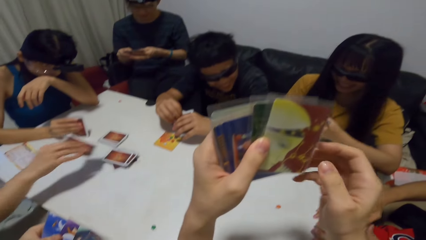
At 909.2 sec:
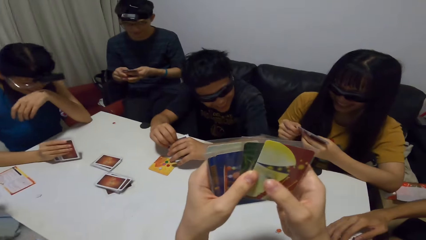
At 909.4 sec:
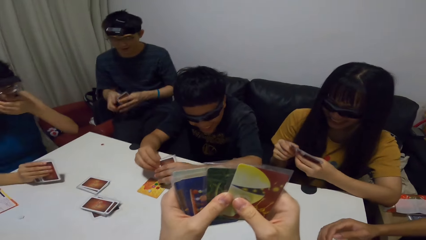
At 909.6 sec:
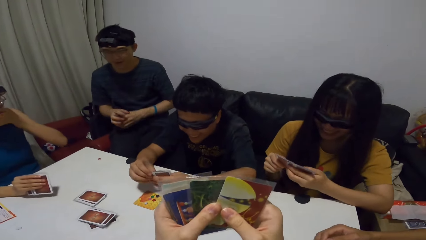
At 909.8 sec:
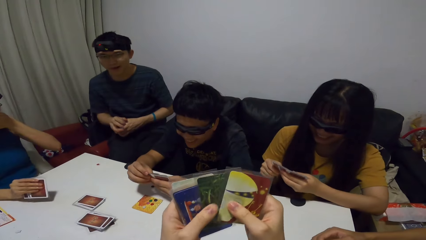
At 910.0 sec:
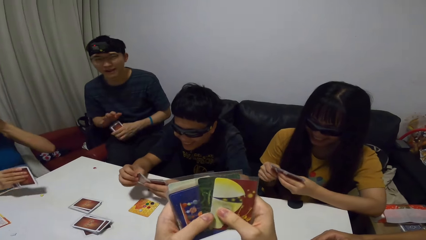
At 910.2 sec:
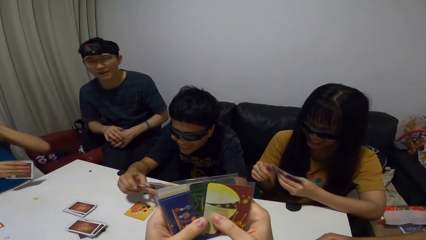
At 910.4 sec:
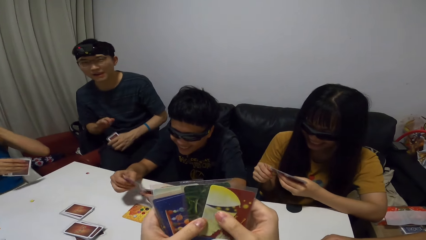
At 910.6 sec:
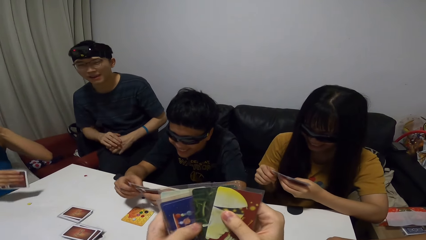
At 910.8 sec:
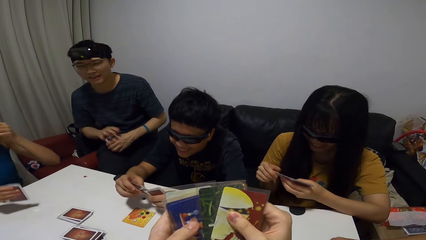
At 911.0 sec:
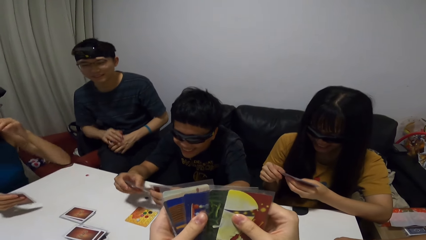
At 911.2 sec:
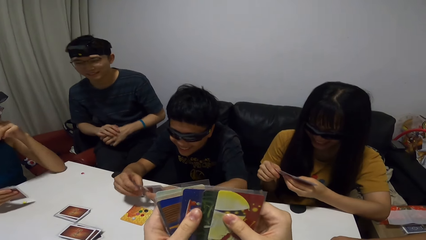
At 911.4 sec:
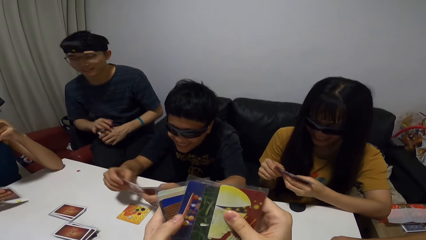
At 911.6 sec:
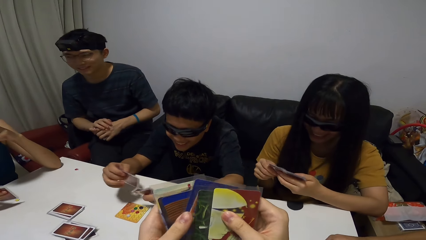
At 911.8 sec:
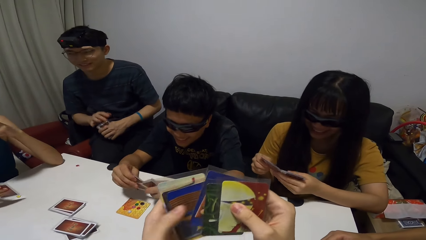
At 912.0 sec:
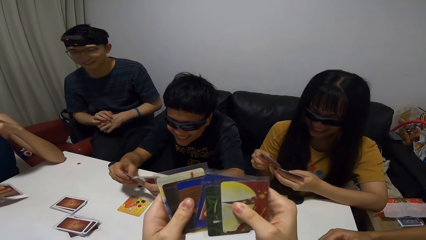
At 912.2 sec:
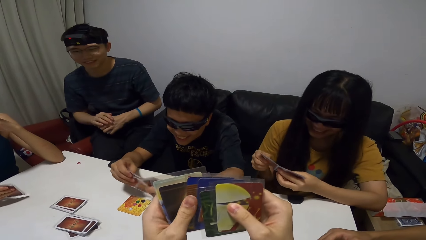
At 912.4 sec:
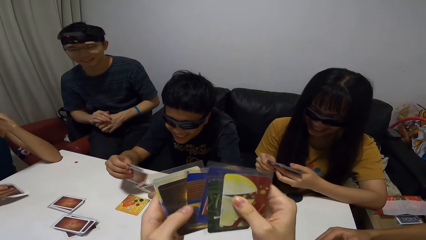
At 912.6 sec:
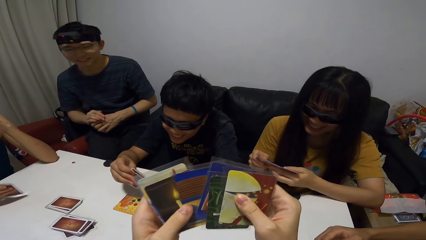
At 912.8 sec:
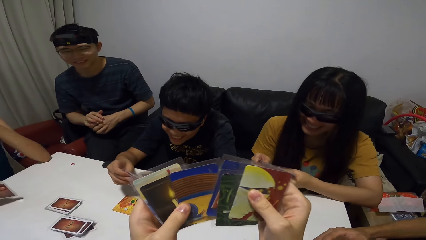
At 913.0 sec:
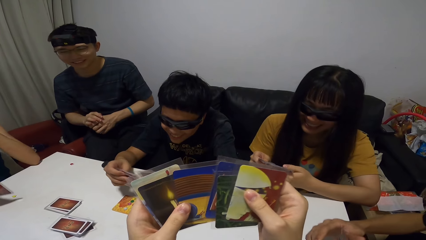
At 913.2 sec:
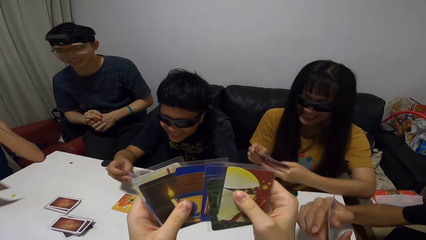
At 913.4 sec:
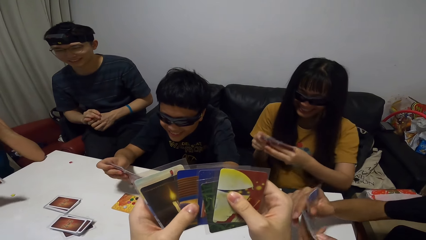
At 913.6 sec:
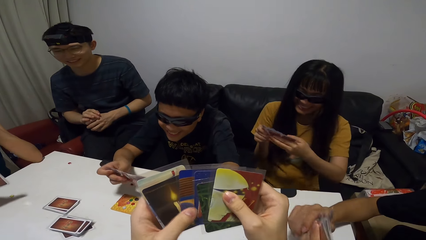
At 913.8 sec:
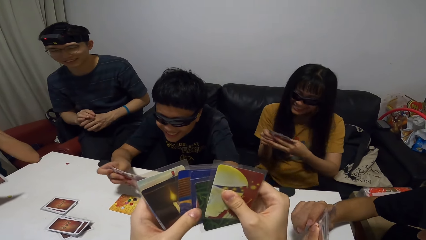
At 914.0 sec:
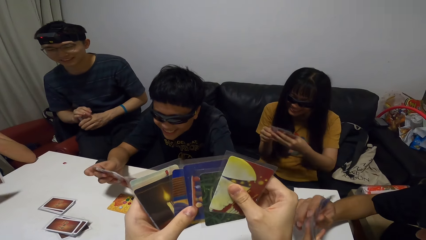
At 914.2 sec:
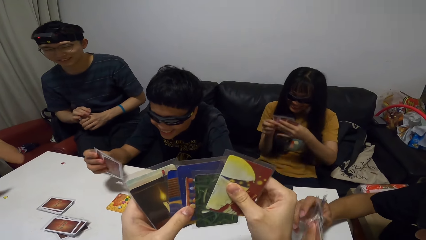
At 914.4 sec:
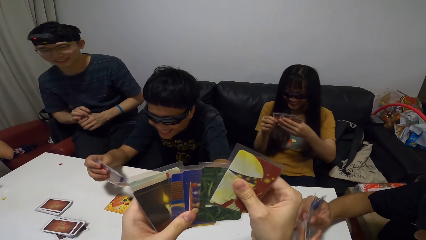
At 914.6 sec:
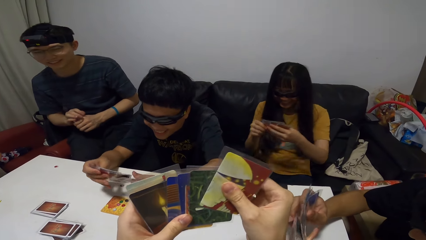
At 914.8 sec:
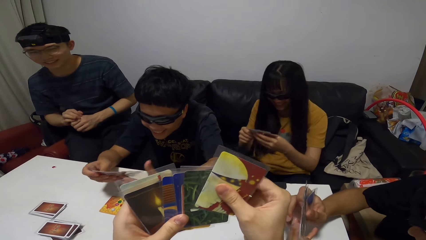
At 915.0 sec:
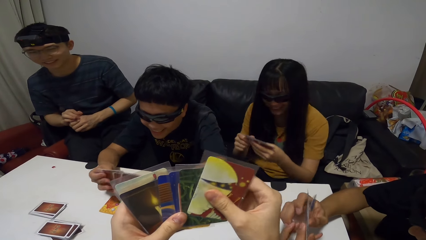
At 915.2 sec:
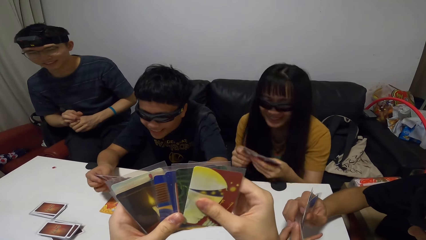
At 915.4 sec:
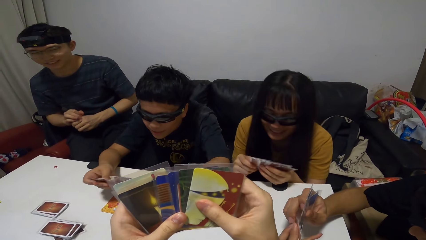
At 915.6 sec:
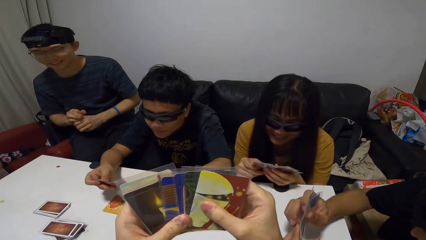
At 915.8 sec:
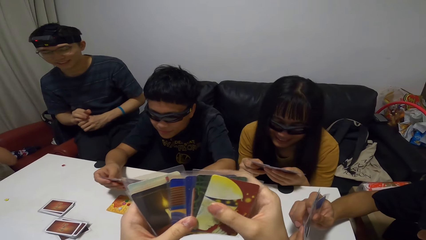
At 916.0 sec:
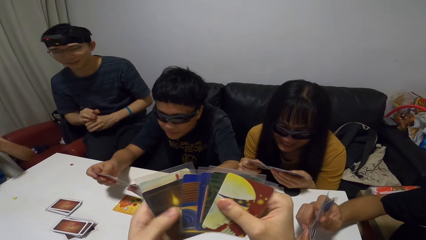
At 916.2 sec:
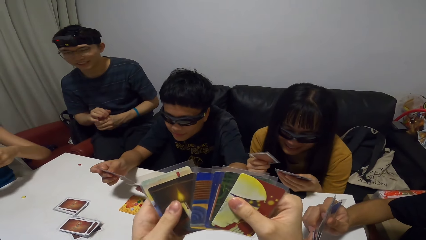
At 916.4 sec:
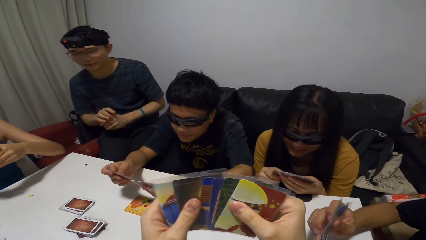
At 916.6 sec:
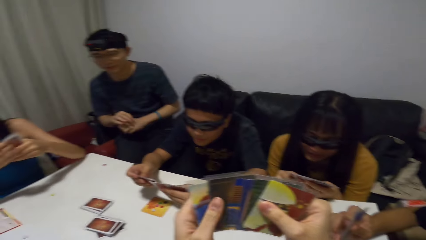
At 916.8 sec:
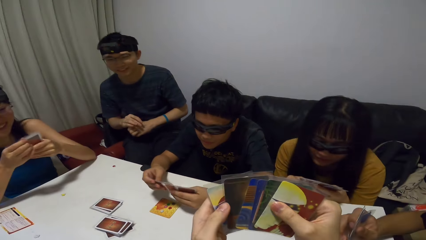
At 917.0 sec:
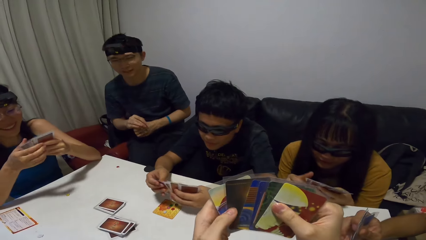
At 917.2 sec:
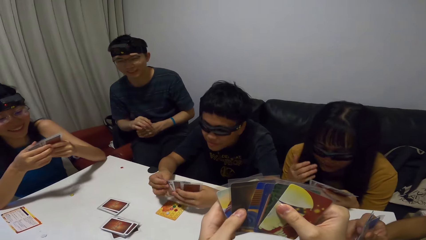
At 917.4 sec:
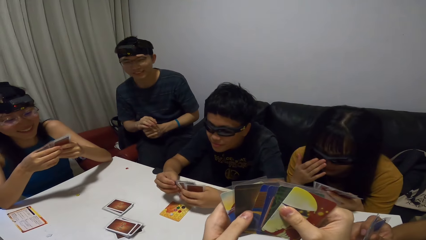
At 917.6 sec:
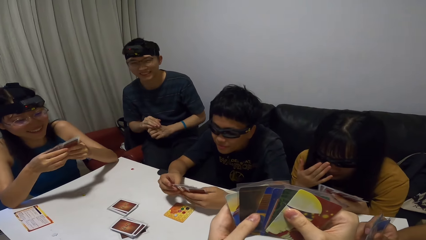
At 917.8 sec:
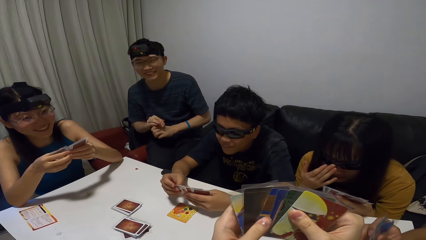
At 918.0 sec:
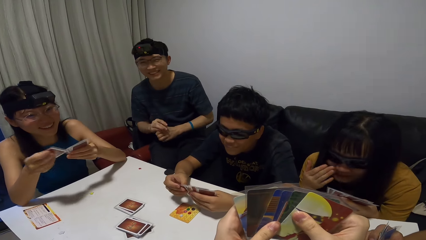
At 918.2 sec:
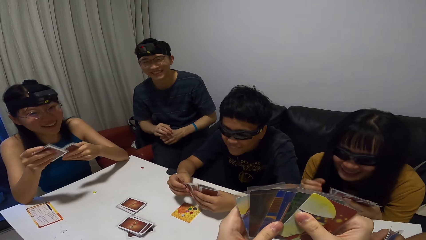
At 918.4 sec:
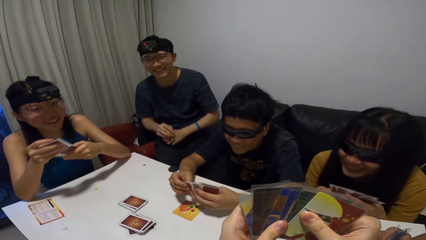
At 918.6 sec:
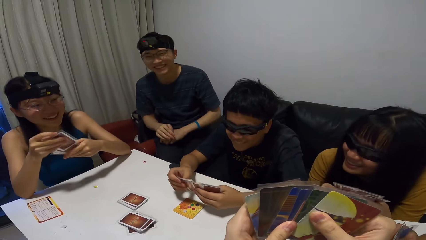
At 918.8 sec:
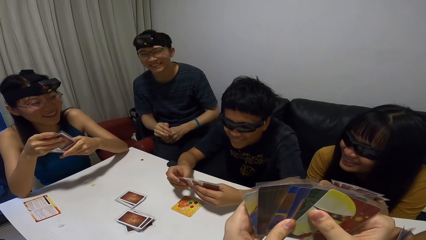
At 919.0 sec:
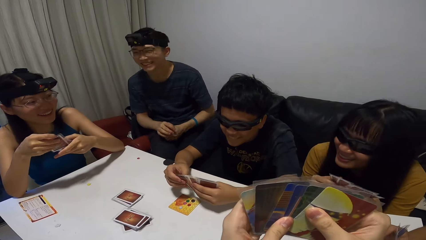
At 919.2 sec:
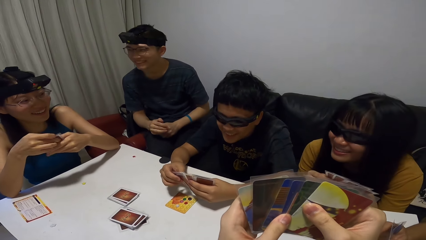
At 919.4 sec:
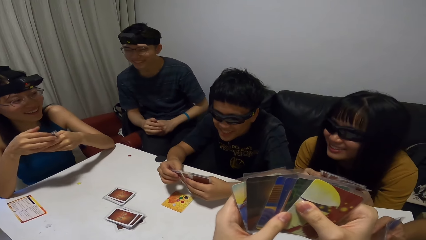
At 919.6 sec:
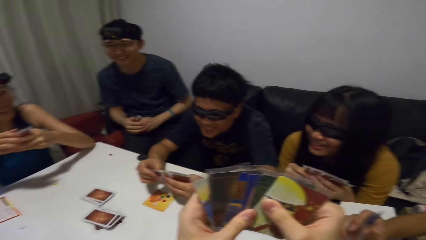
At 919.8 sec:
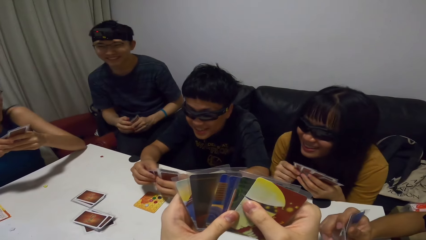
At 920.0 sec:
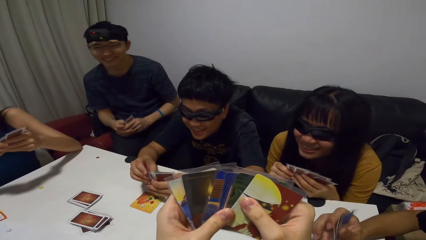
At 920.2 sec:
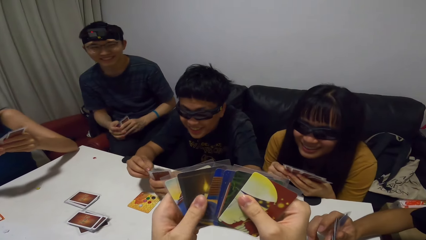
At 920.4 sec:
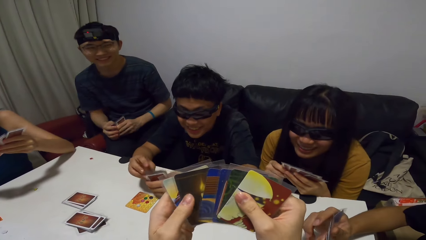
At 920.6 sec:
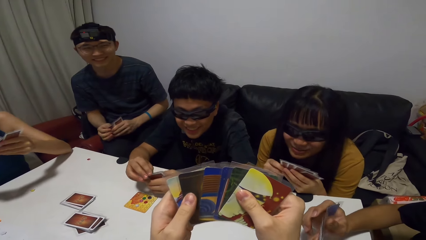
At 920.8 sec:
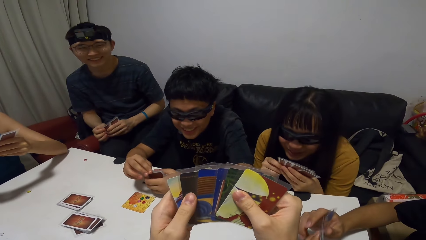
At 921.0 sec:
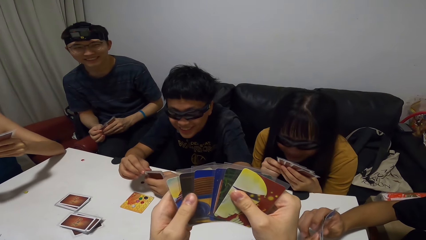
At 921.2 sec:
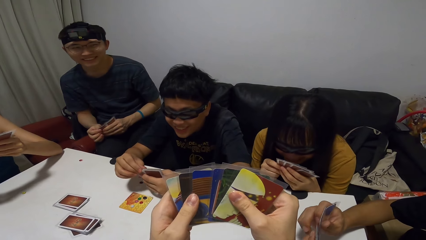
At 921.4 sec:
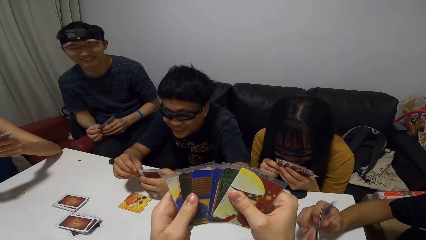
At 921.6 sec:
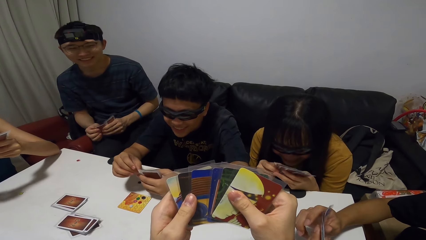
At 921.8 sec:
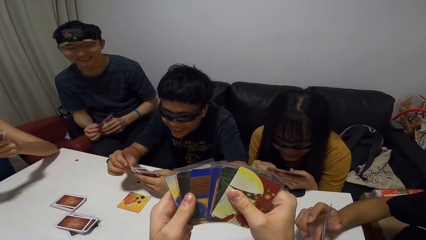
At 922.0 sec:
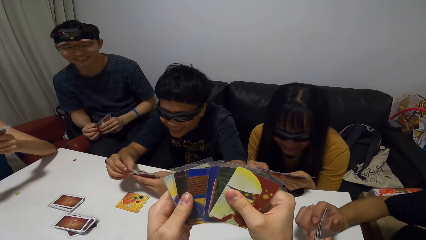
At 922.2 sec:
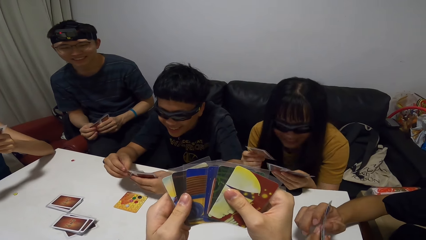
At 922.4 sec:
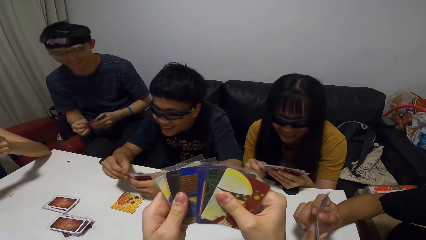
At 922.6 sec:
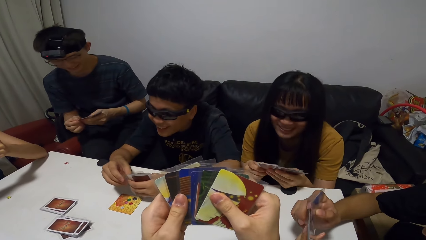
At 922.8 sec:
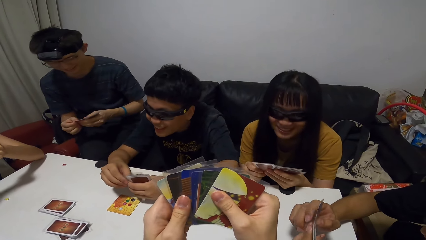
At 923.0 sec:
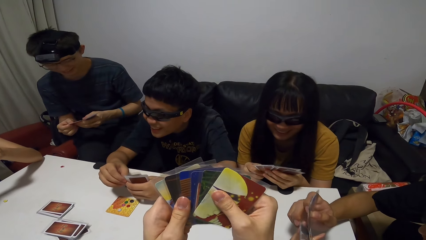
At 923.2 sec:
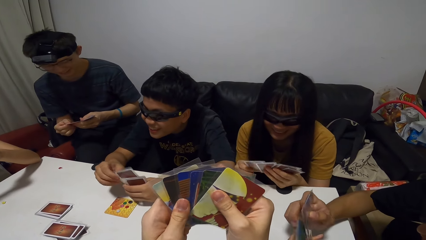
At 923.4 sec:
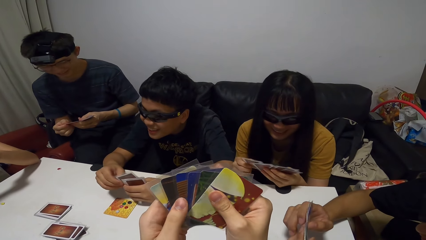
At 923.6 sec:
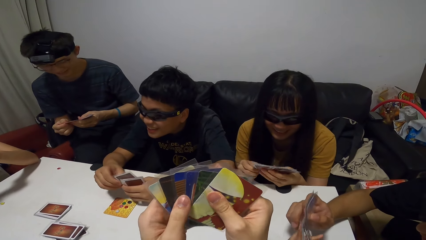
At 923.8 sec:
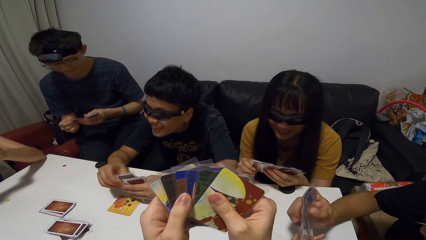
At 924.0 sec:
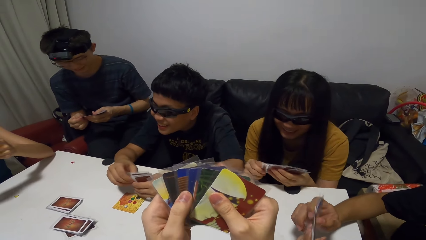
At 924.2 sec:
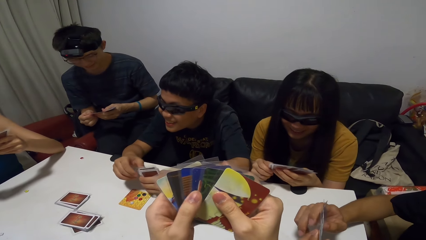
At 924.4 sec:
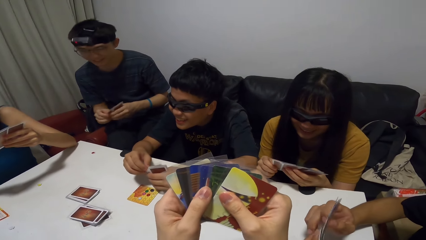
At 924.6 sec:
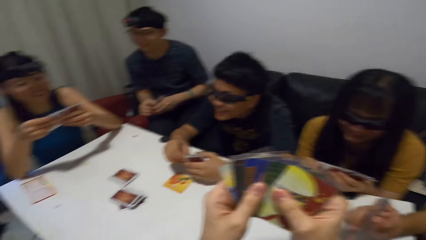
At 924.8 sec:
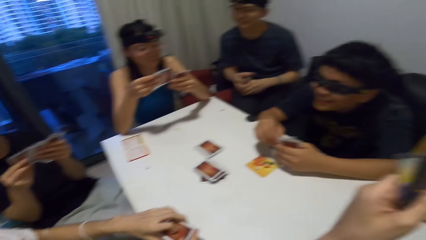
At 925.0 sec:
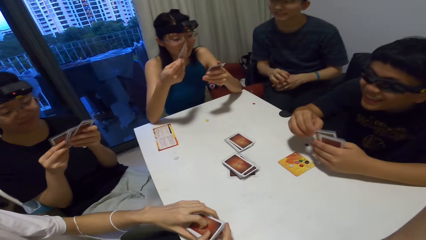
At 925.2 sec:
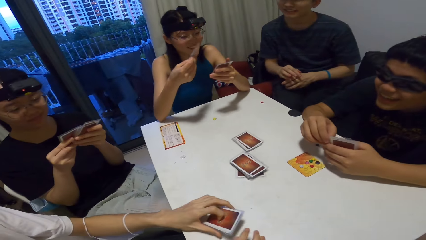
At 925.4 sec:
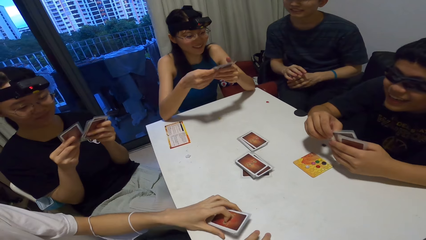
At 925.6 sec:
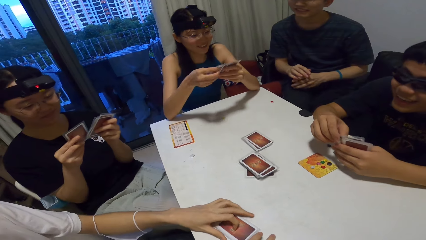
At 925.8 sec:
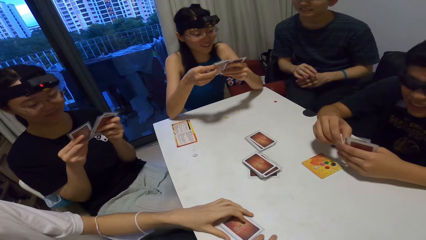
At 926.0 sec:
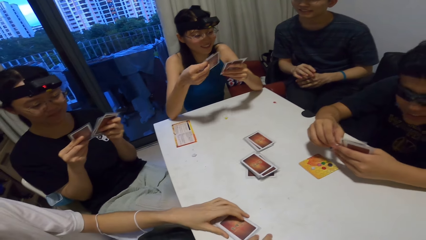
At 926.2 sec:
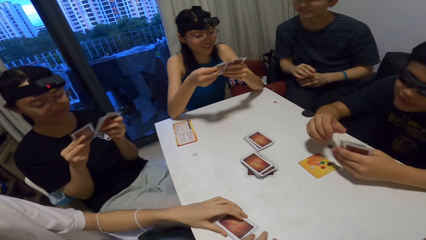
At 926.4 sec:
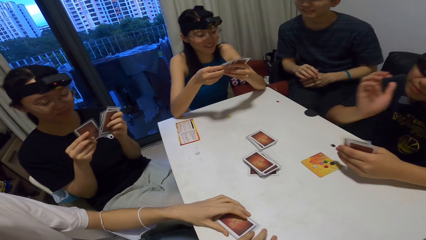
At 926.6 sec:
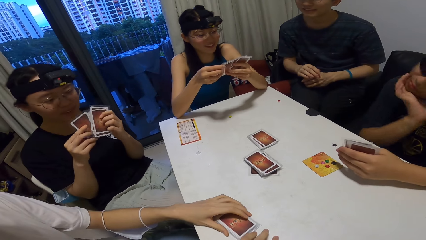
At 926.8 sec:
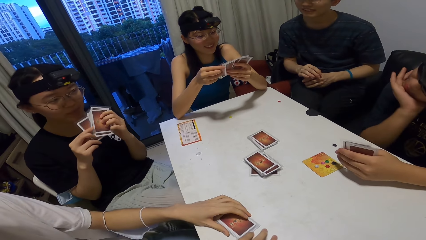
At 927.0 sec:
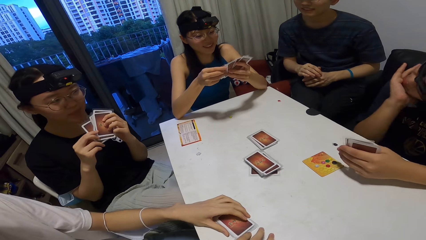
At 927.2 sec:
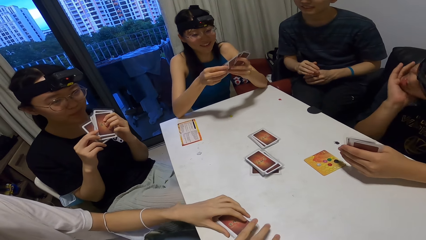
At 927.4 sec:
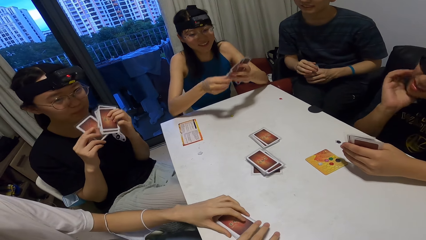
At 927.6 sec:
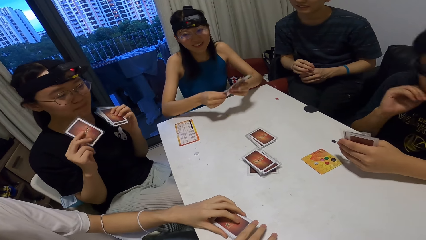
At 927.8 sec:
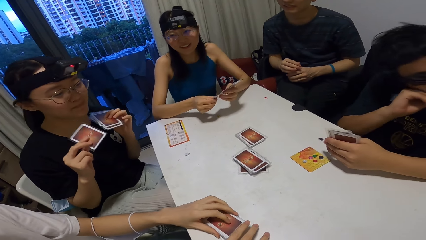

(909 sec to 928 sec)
A person picks up a card. A woman shuffles through the cards in her hands. A man shuffles through the cards in his hands. The camera wearer shuffles through the cards in his hands. Another man shuffles through the cards in his hands. Another woman shuffles through the cards in her hands.
